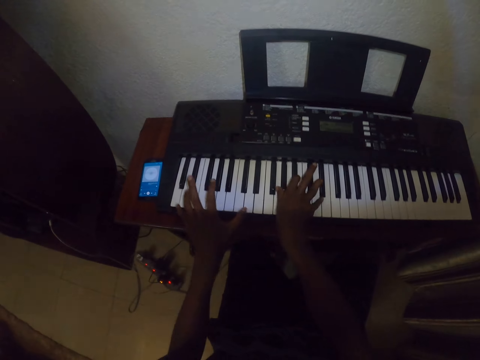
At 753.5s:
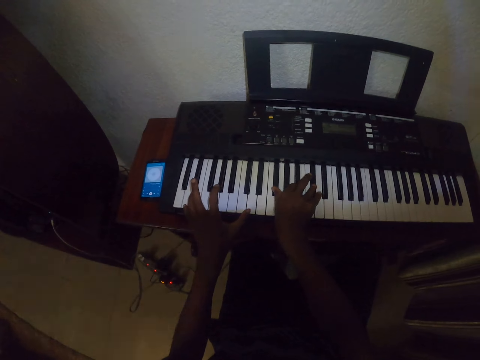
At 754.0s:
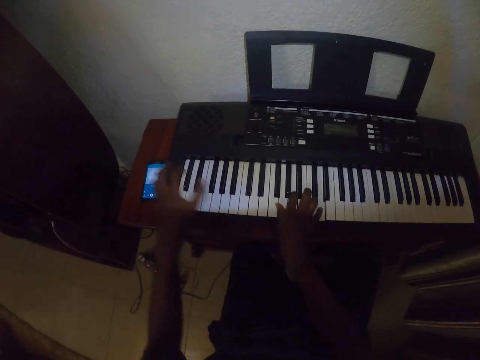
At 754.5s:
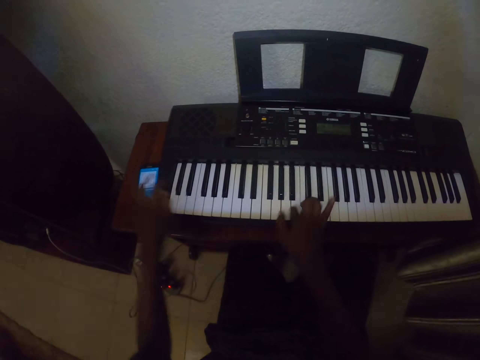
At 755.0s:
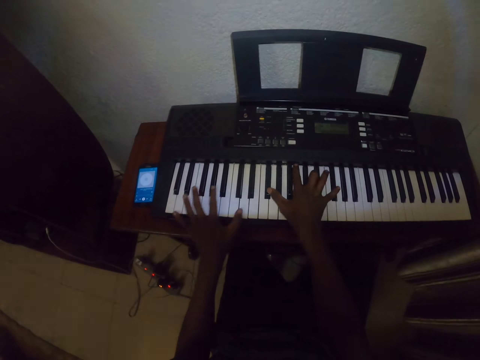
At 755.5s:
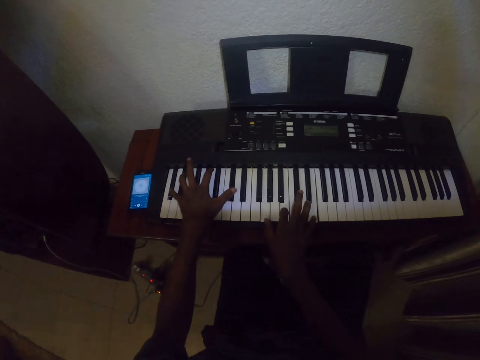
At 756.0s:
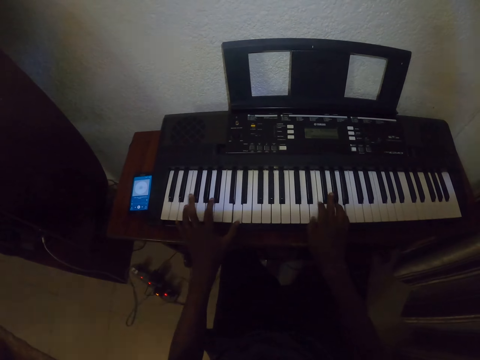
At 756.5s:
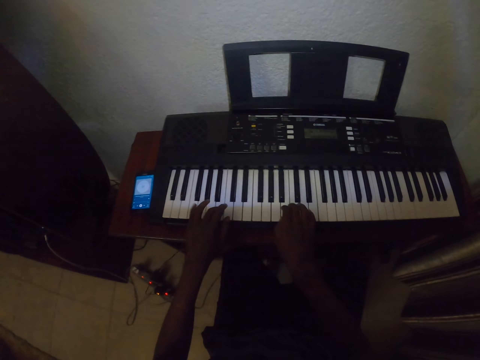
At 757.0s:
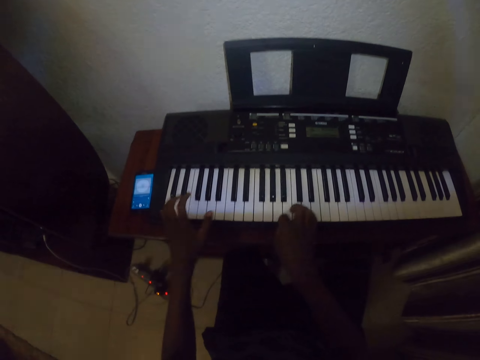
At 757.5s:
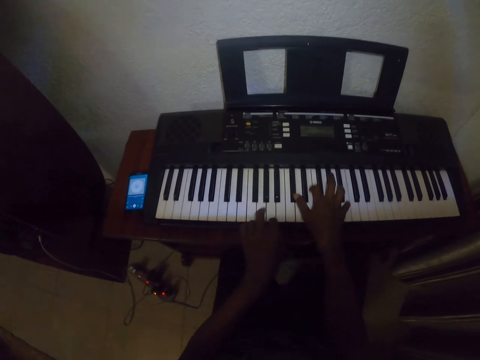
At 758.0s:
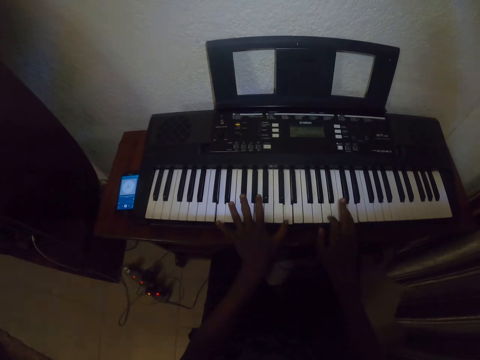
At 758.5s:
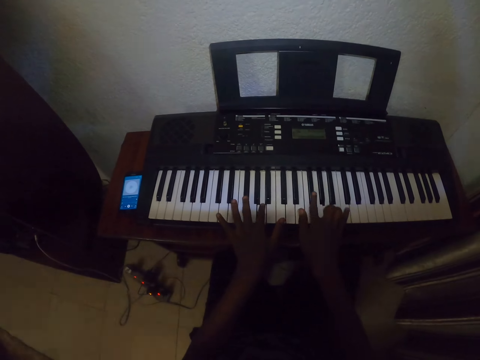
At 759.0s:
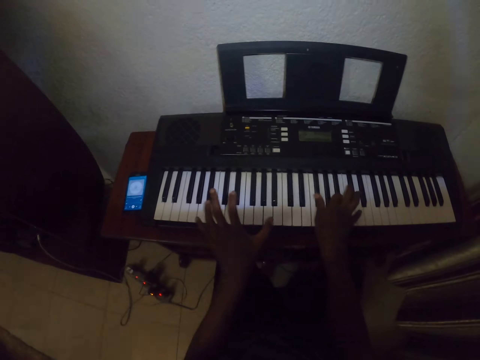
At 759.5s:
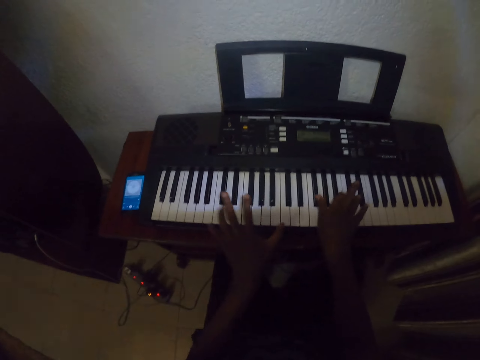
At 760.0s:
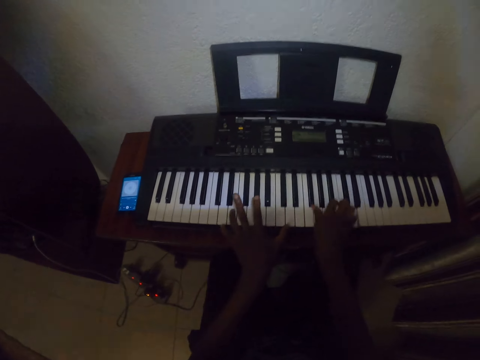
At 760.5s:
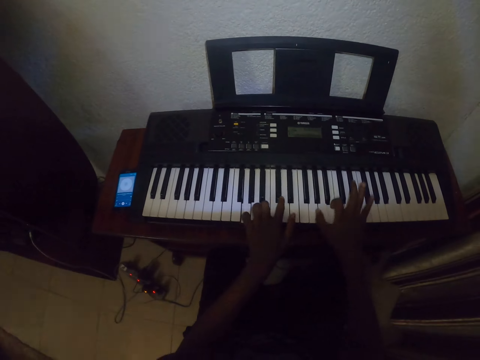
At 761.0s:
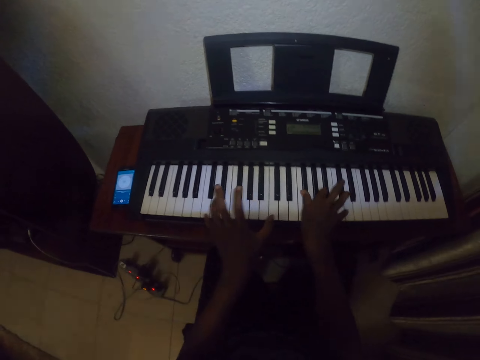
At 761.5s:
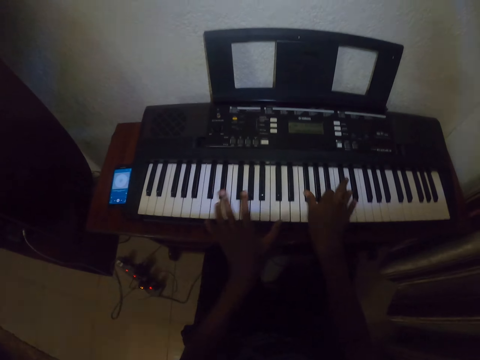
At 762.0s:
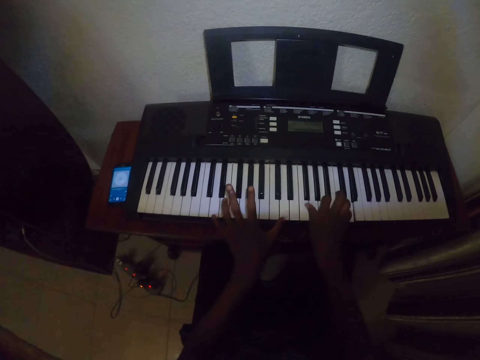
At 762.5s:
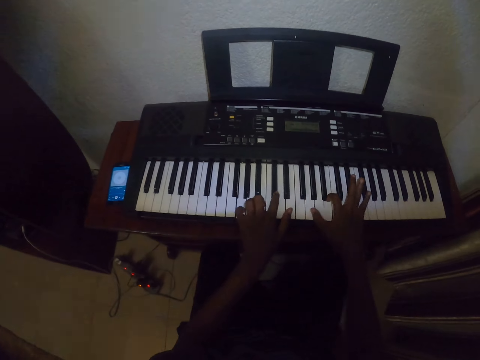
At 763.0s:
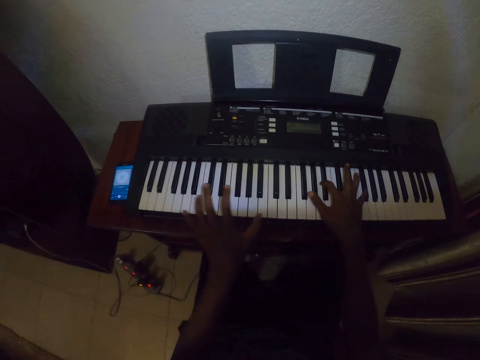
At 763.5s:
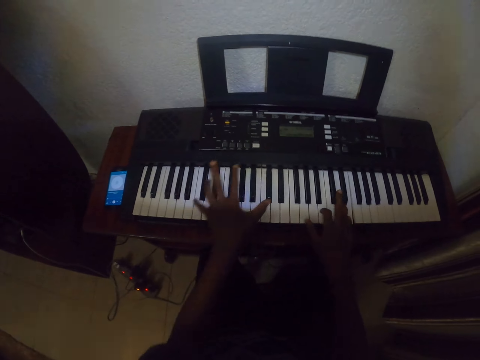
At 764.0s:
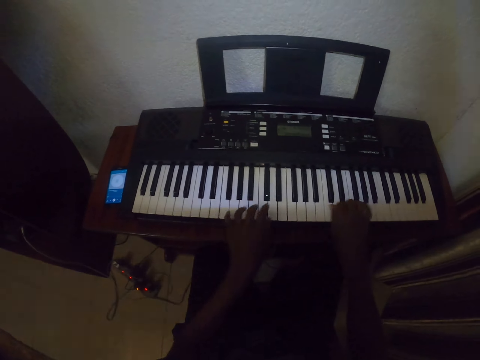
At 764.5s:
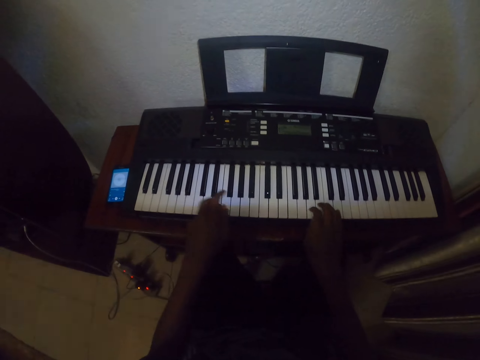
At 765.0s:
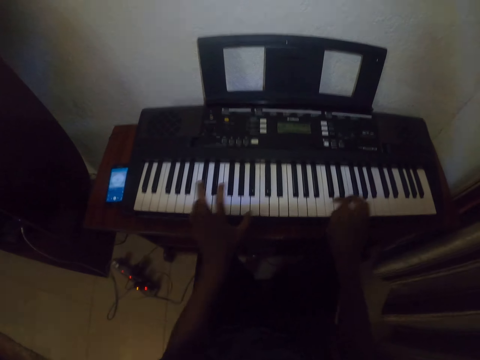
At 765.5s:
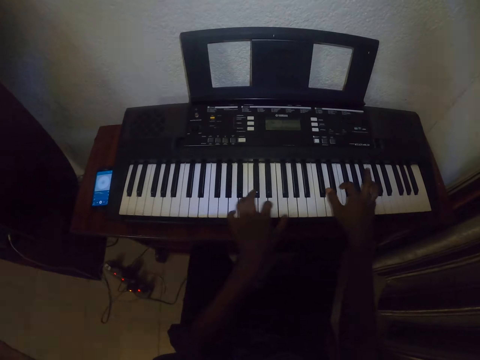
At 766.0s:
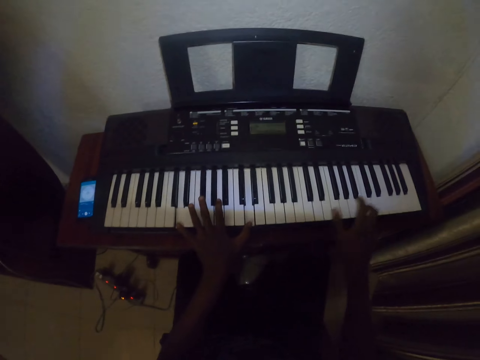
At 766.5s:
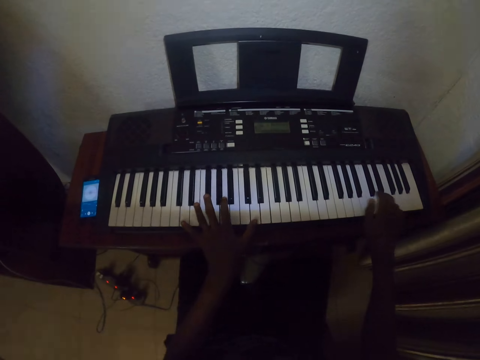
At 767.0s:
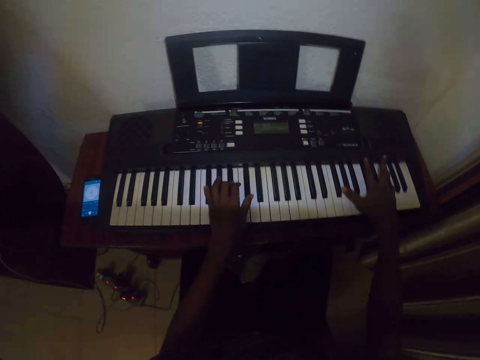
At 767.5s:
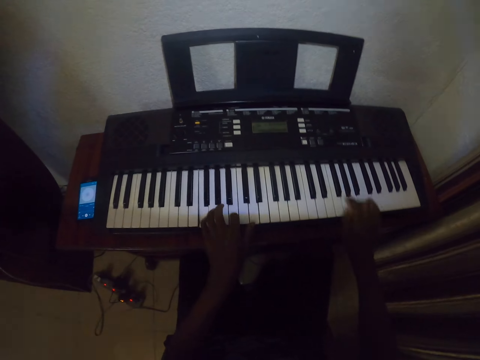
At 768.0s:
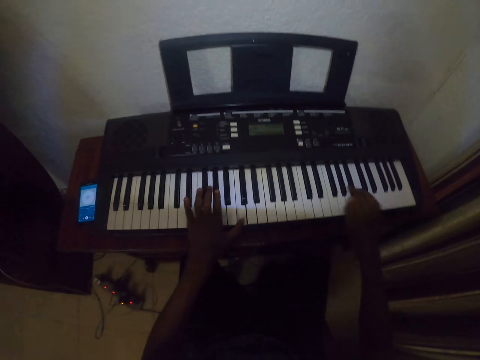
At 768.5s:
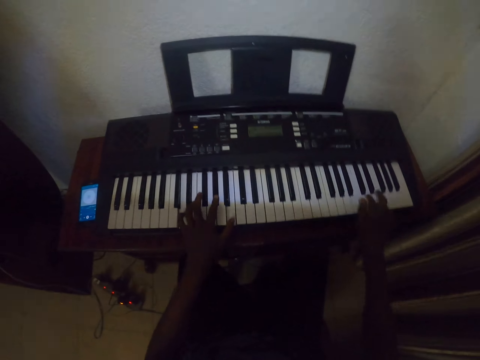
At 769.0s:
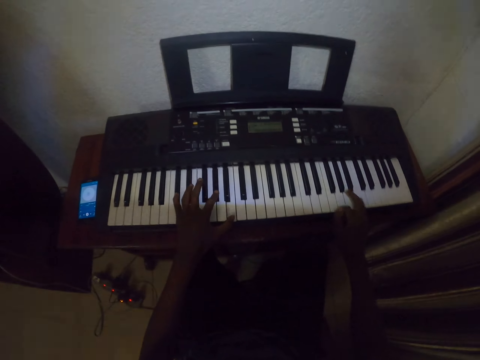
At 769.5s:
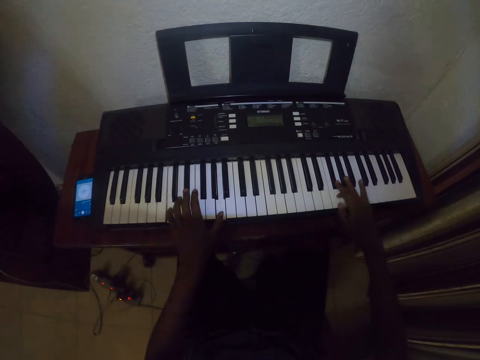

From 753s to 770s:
The camera wearer plays the piano with both hands repeatedly.

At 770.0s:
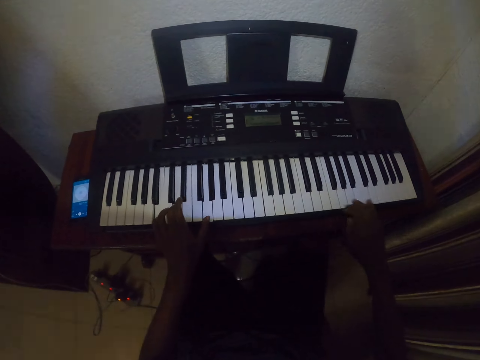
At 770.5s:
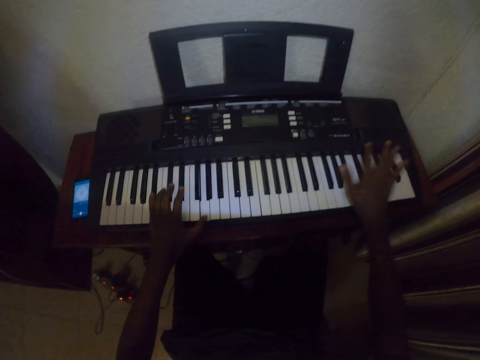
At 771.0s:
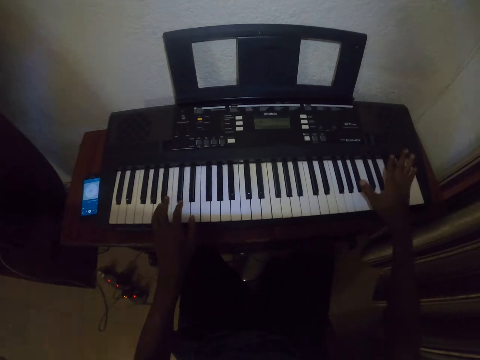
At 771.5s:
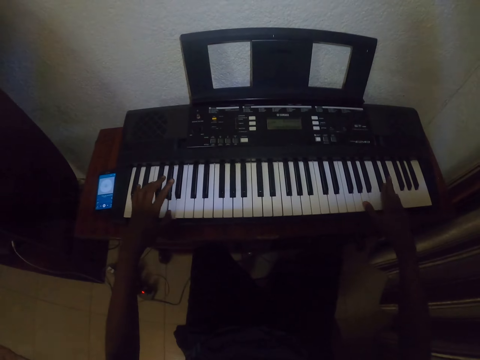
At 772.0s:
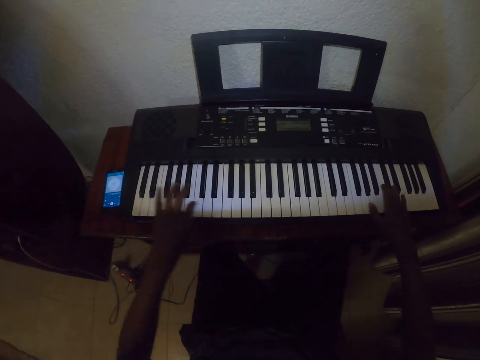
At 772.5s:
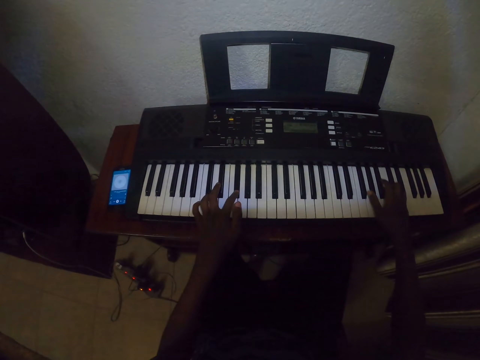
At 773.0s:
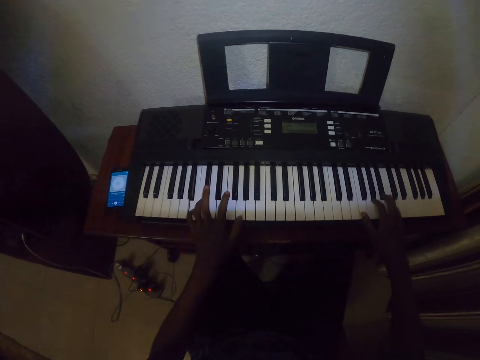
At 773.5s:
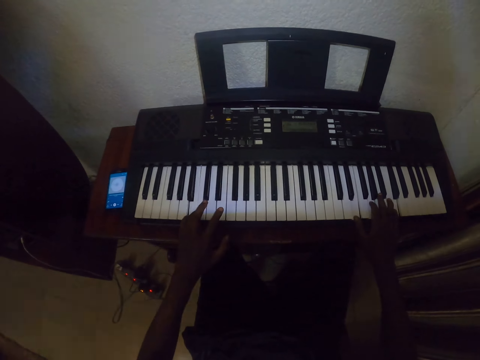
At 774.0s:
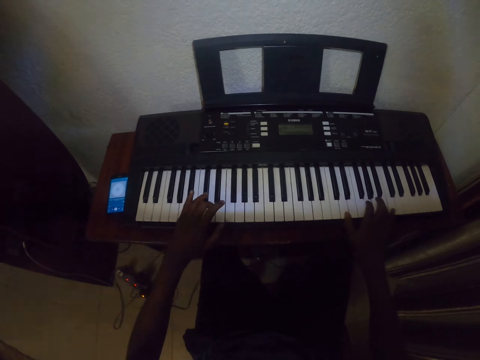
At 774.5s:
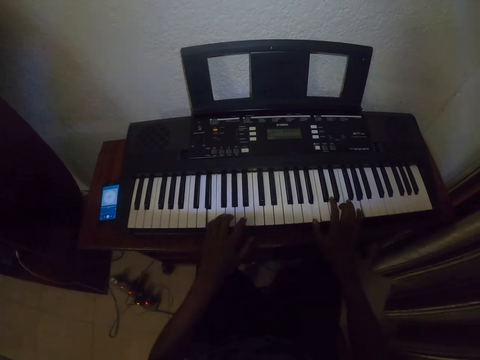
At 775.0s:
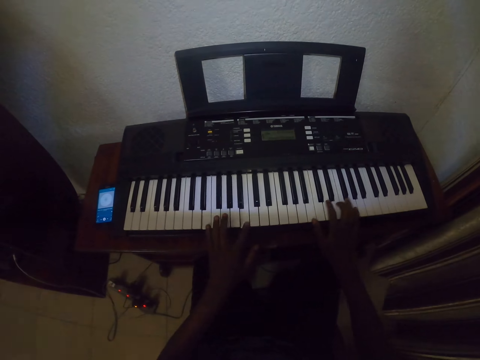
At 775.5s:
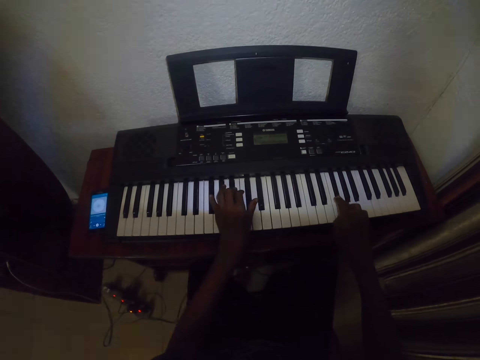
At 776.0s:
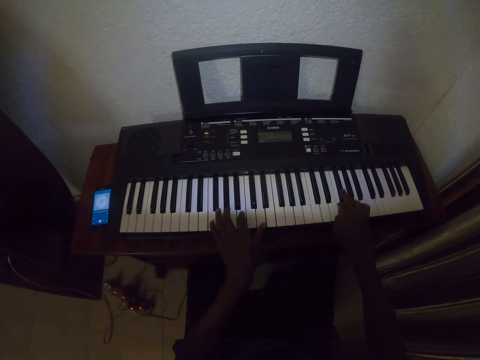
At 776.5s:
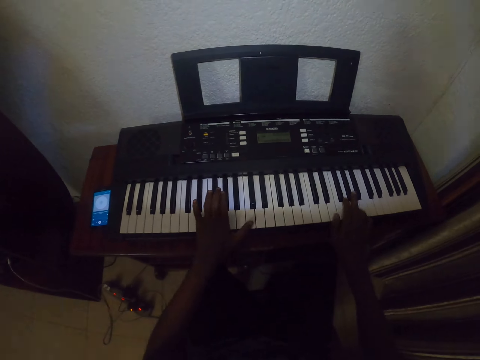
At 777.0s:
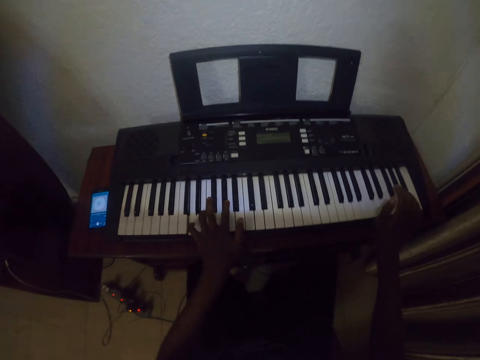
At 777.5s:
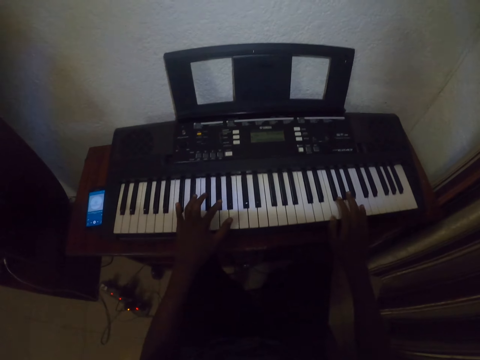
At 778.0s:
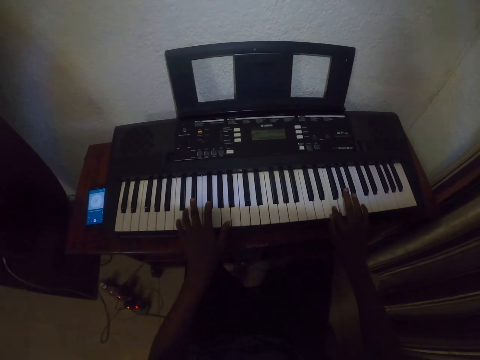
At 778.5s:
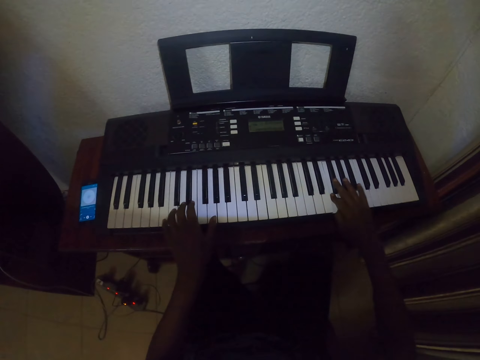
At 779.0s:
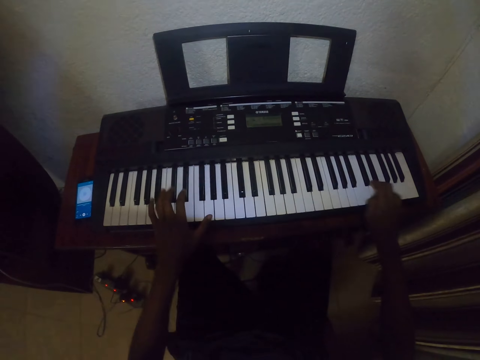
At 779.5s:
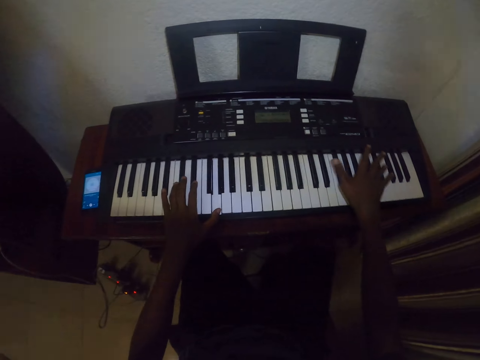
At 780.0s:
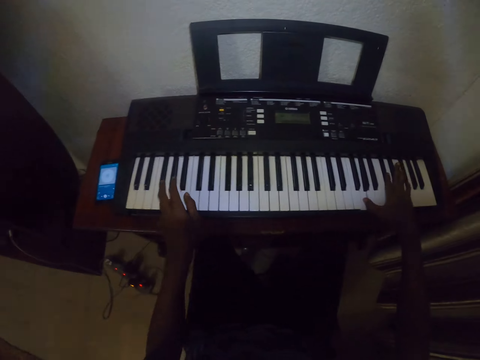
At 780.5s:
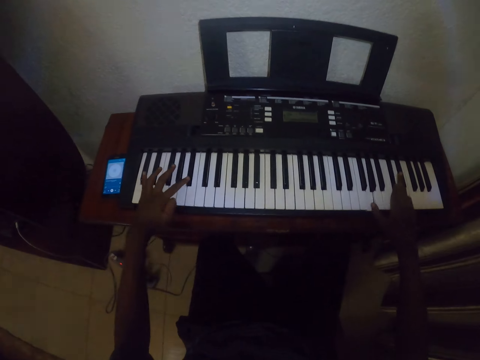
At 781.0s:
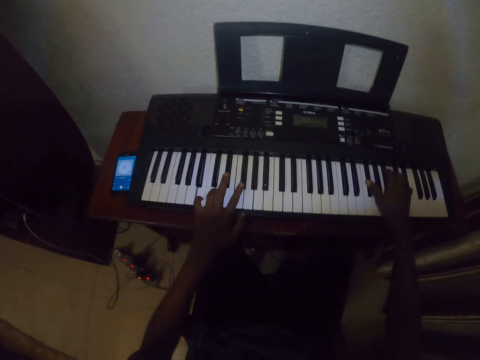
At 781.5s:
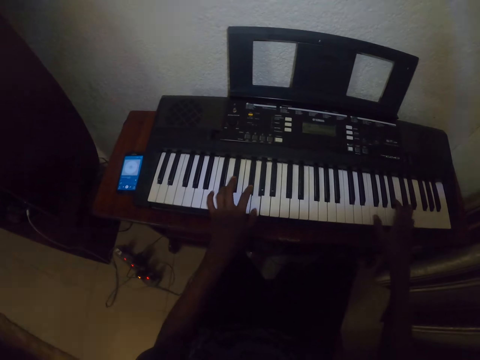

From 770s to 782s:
The camera wearer plays the piano with both hands. They play the piano with both hands repeatedly.
